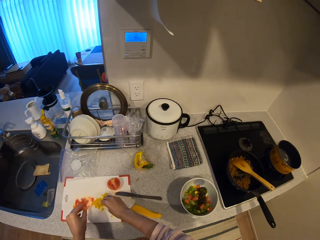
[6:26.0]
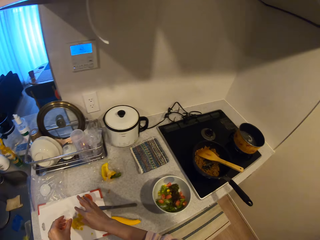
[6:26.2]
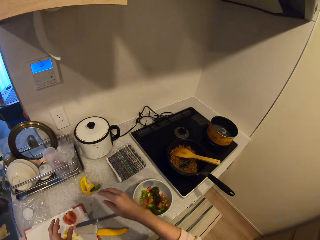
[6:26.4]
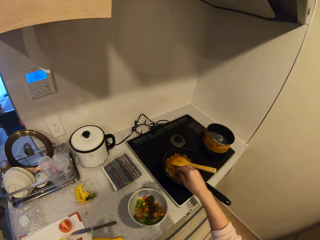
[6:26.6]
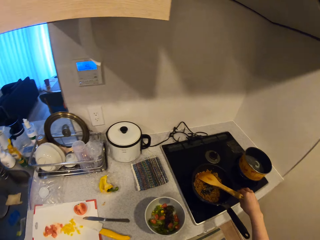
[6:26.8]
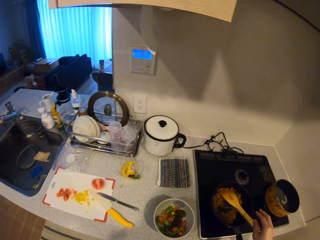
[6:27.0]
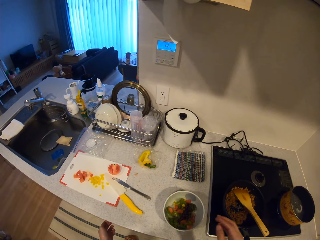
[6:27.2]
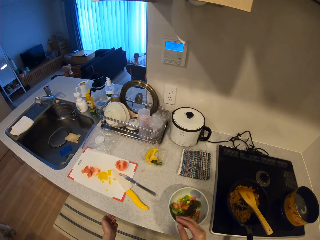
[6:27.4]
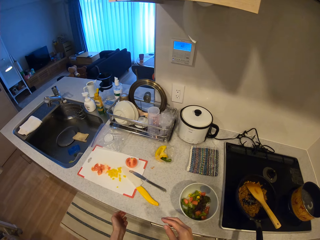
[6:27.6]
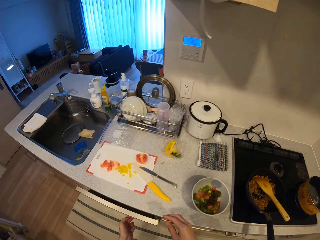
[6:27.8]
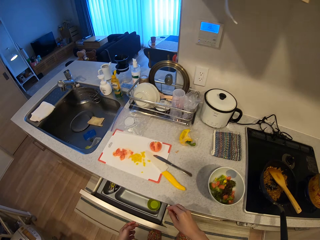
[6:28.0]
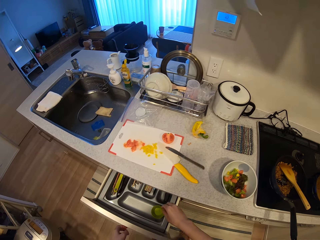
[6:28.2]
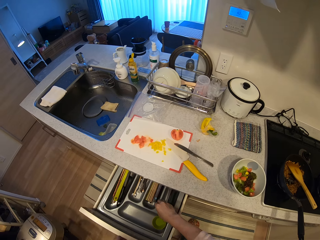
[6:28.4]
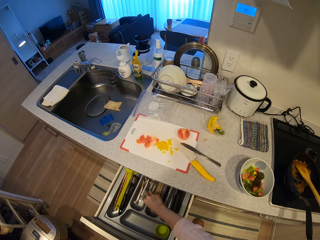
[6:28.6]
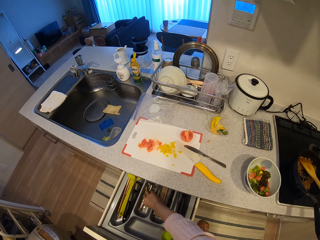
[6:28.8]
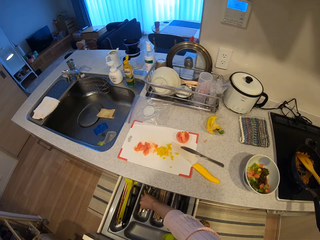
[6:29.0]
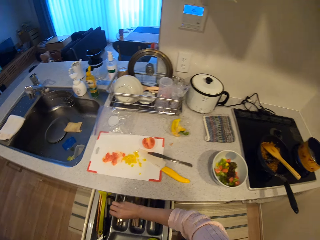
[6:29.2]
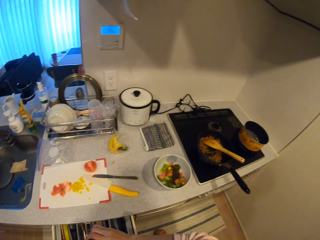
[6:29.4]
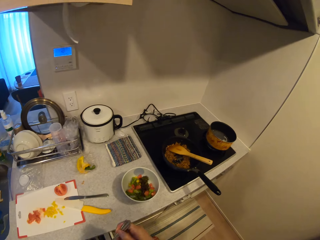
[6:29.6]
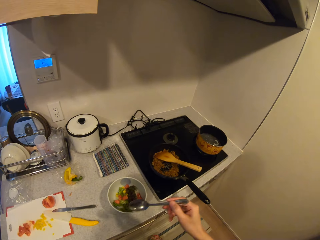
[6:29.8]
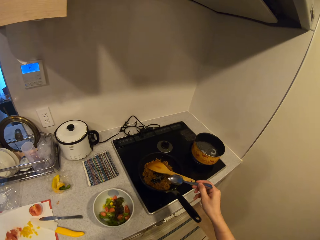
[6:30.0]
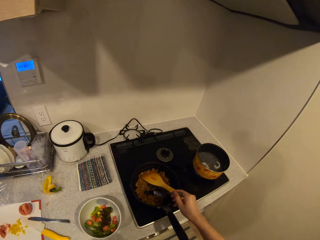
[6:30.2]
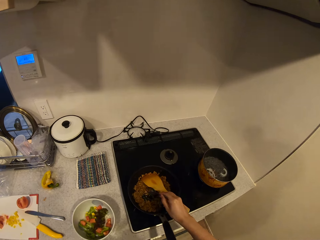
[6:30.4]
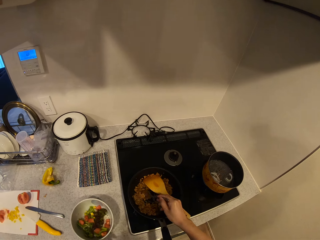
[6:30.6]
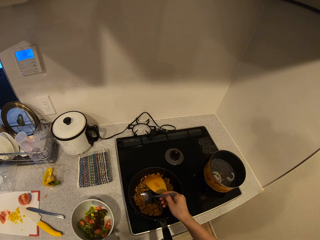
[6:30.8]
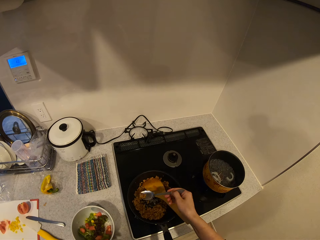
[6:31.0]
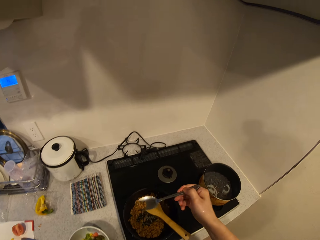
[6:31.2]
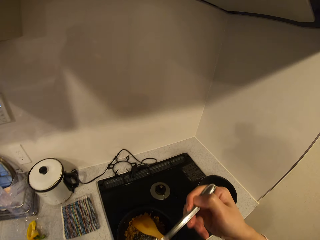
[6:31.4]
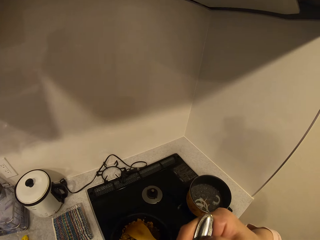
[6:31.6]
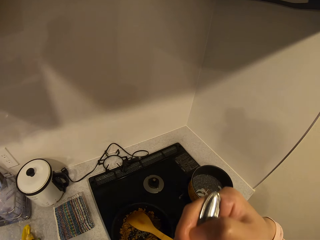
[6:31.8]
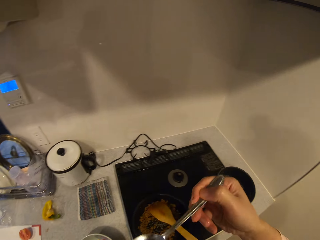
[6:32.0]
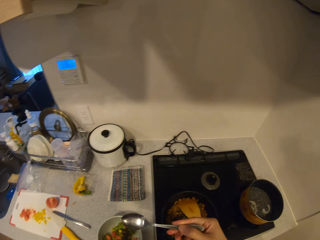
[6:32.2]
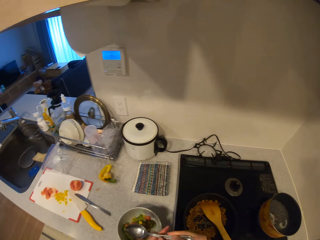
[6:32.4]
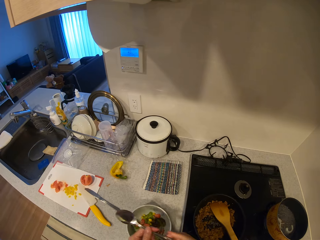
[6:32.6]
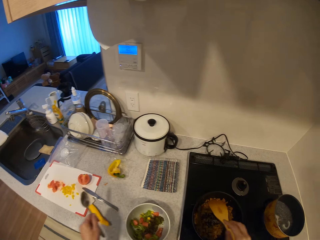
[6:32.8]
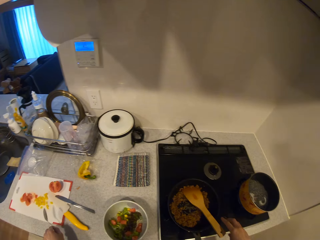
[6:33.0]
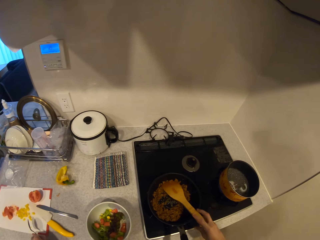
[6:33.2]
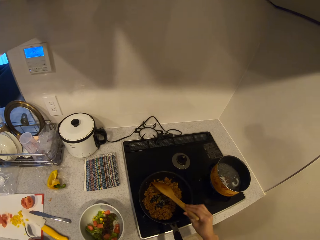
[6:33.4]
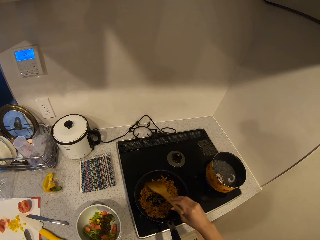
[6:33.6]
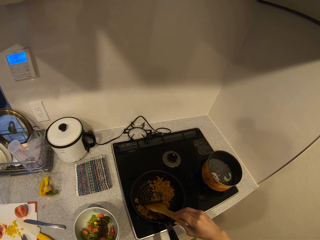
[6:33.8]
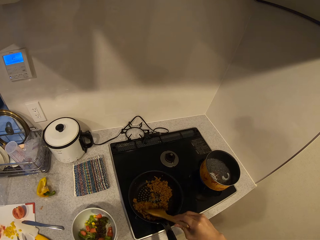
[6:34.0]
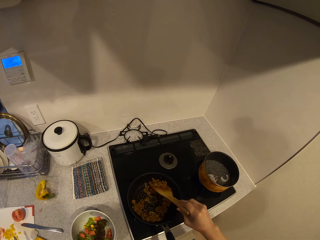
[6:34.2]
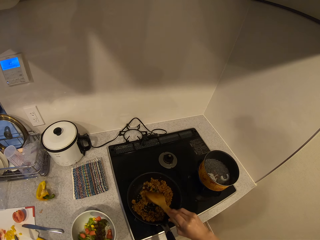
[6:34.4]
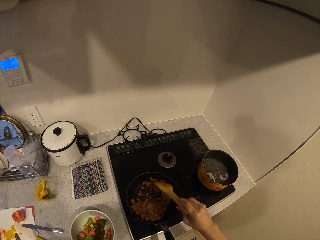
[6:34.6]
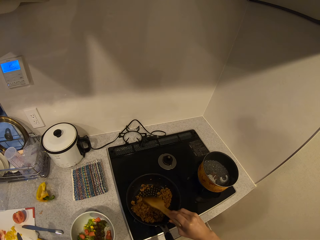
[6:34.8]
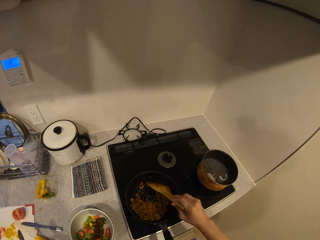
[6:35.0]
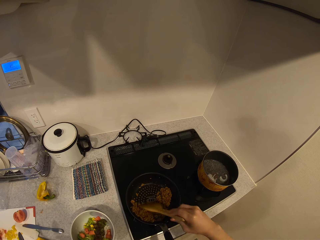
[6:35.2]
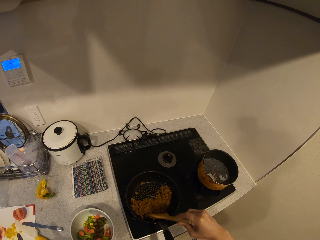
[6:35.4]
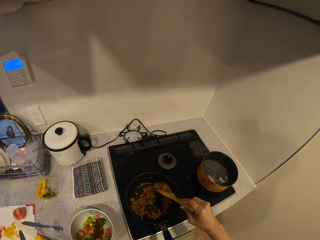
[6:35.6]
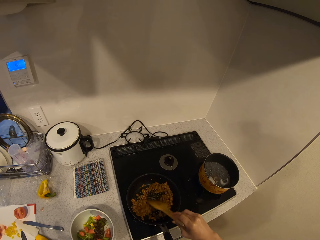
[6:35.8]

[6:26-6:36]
The camera wearer puts some chopped yellow pepper on the chopping board. She looks around the counter. She opens the counter drawer. She picks up a spoon from the drawer. She takes some scrambled eggs or meal from the fry pan with the spoon. She lifts the meal in the spoon. She eats the scrambled eggs. She drops the spoon. She passes the spoon to her left hand. She holds the cooking spatula with the right hand and stirs the scrambled eggs with the spatula in the fry pan.

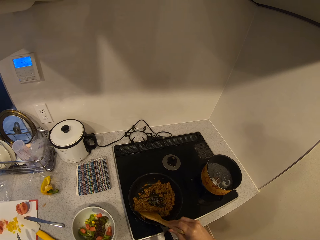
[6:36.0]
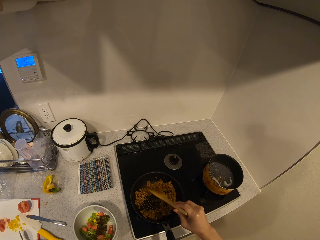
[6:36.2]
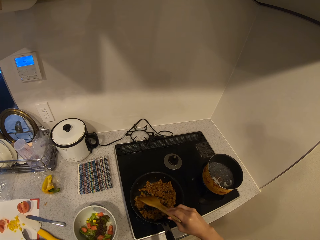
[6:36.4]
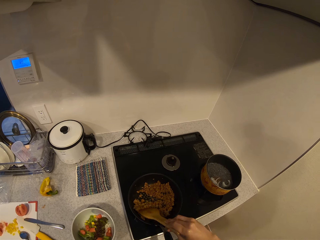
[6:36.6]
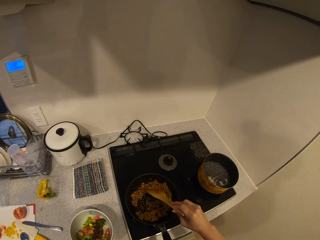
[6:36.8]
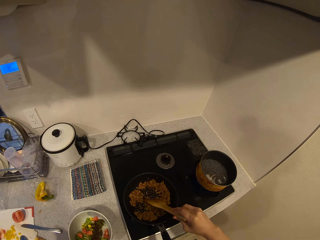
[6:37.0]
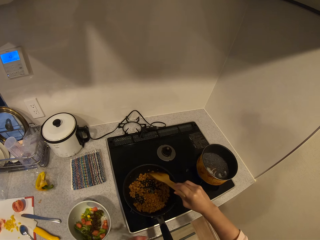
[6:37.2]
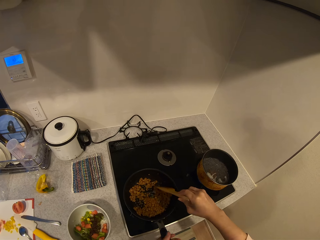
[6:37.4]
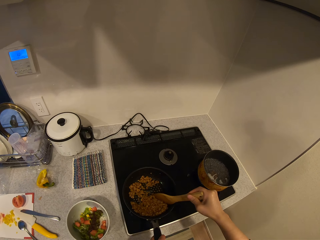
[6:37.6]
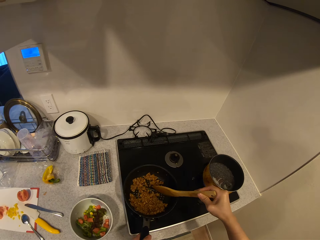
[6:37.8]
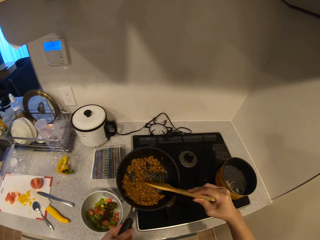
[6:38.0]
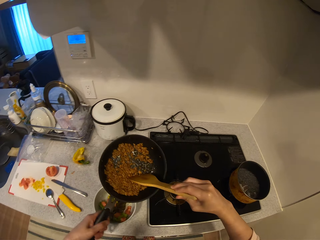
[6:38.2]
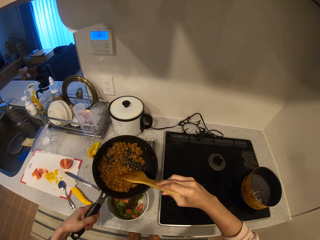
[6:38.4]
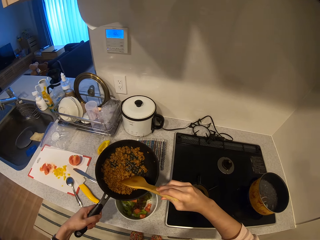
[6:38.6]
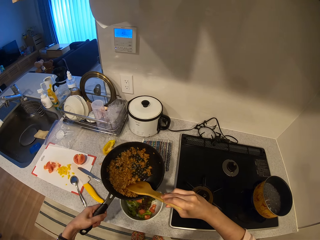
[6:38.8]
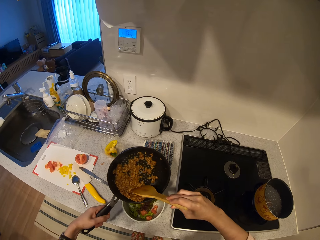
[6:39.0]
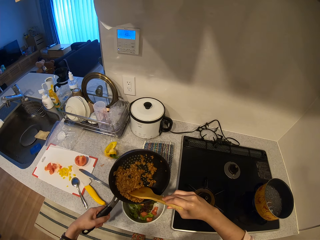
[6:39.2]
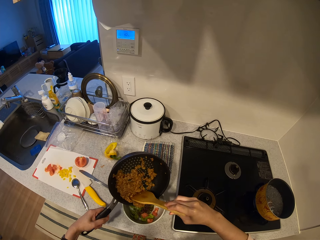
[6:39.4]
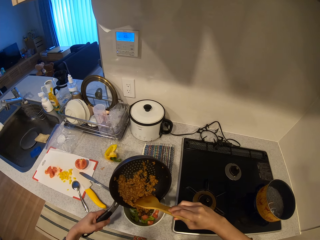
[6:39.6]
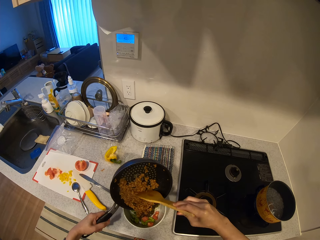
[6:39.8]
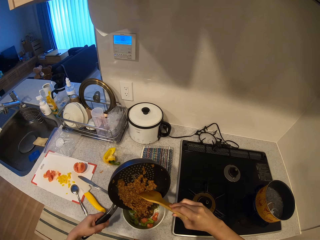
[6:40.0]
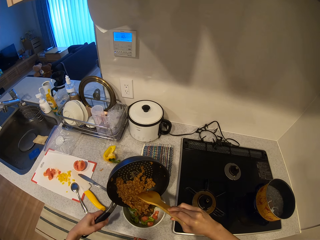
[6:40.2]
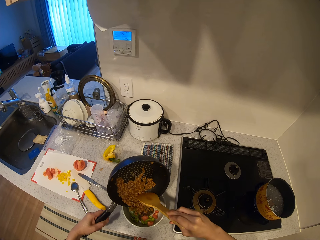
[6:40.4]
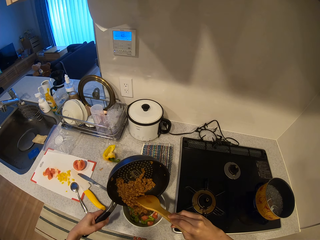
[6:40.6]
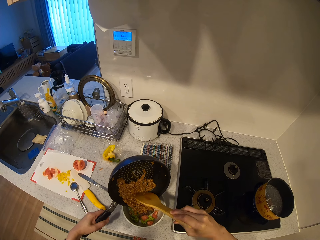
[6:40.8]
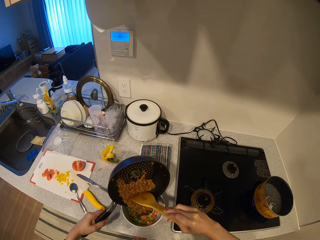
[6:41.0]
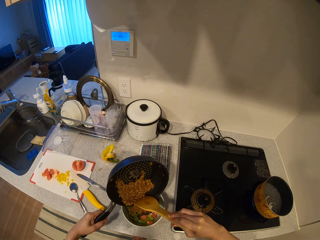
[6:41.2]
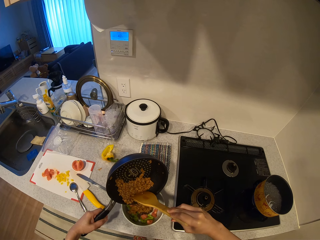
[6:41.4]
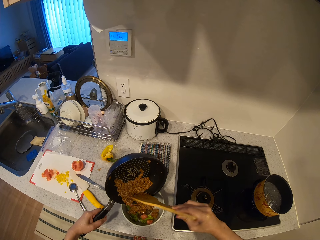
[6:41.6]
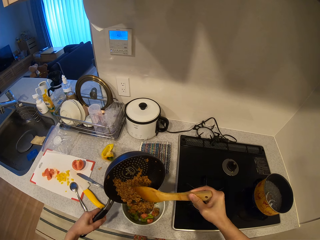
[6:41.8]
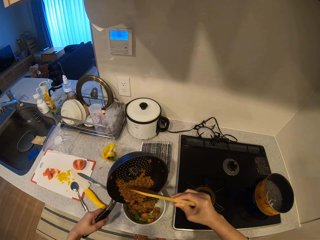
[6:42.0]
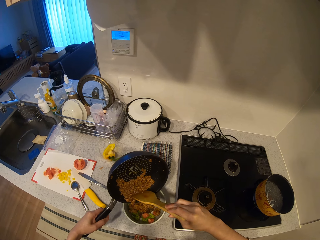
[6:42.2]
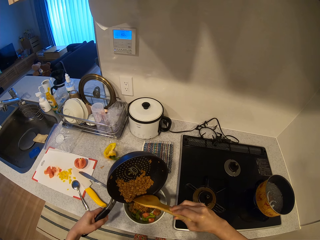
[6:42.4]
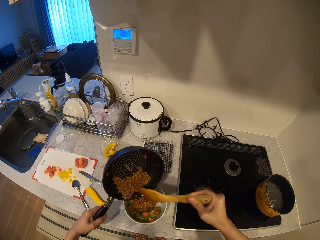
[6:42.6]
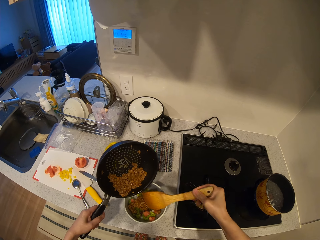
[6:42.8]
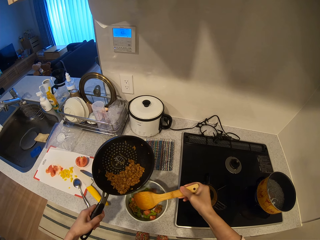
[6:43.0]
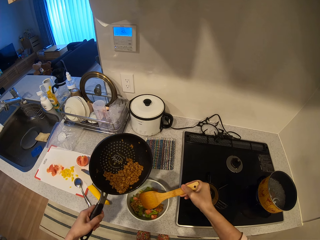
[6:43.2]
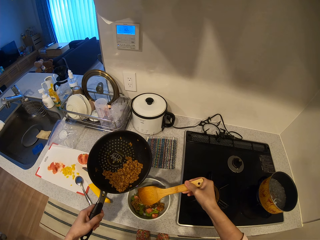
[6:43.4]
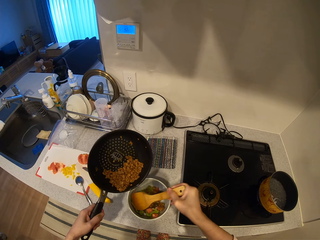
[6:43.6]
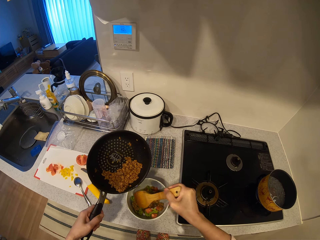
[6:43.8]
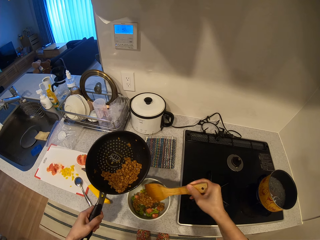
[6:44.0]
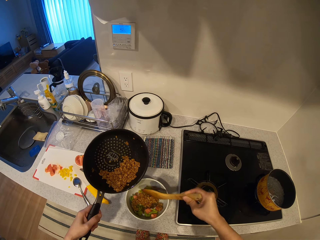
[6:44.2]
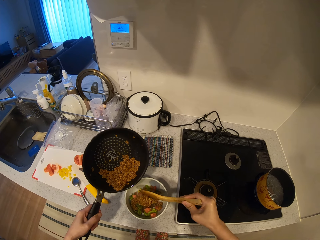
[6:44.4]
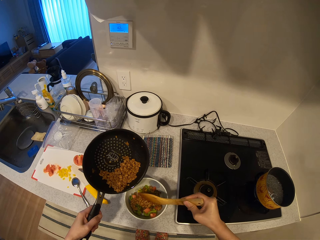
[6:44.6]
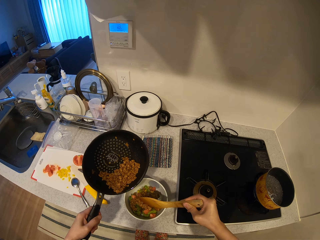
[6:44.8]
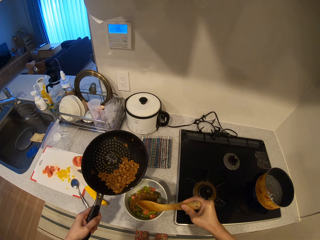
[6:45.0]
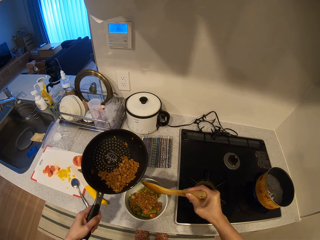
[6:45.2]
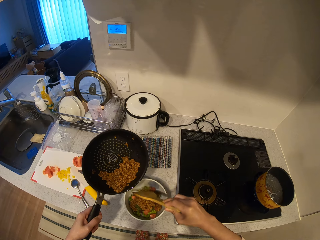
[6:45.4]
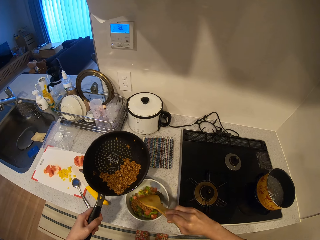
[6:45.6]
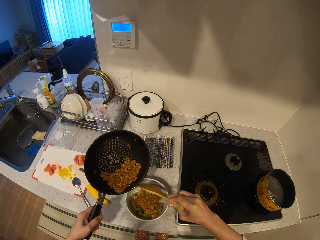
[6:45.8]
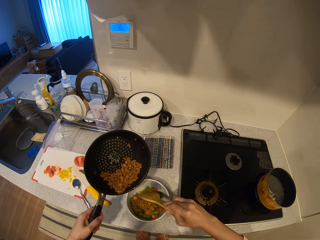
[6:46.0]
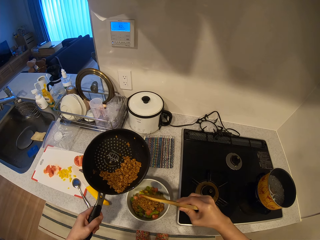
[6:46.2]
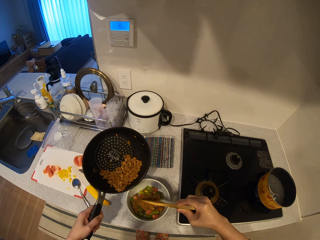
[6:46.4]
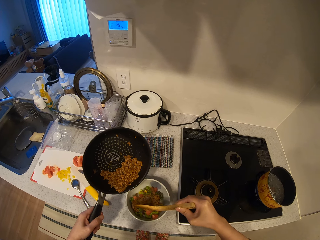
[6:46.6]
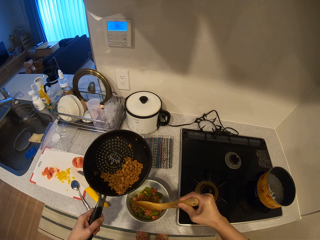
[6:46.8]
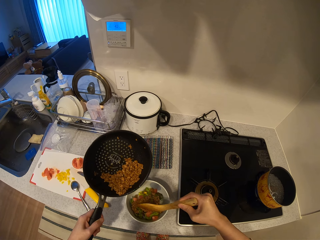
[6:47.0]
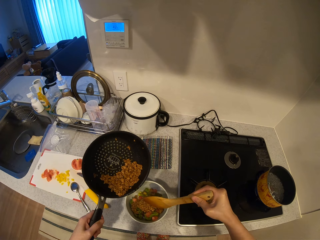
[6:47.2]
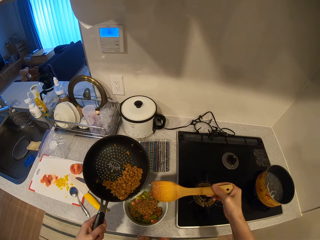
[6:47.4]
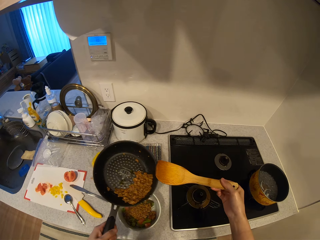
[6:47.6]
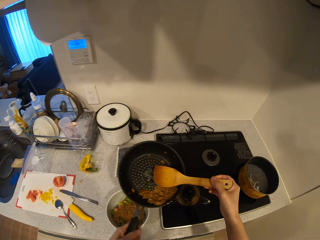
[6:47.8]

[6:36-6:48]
The camera wearer drops the spoon on the chopping board. They carry the fry pan from the cooker. They lift the meal in the pan. They pour the eggs into the plate from the fry pan with the spatula. They set the eggs in the plate with the spatula.
